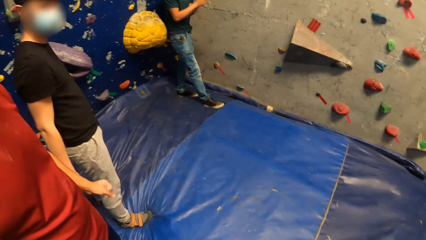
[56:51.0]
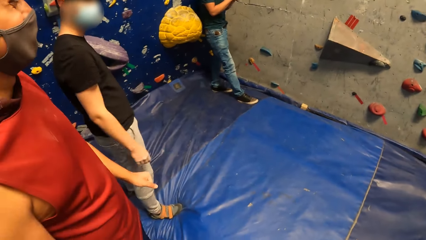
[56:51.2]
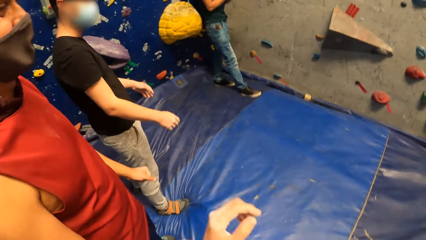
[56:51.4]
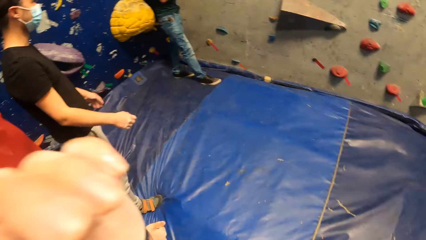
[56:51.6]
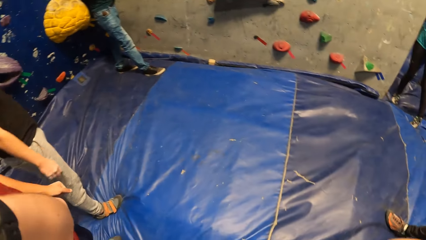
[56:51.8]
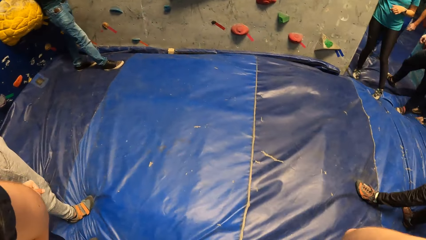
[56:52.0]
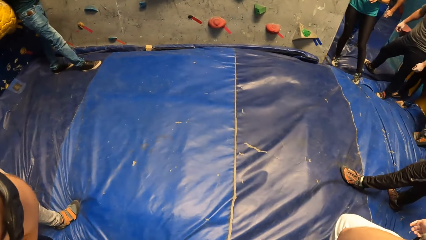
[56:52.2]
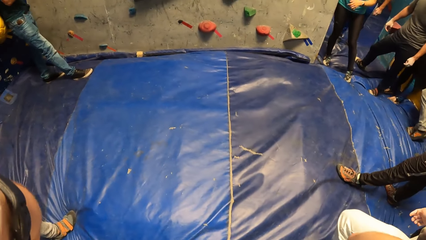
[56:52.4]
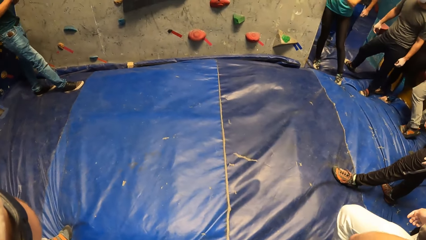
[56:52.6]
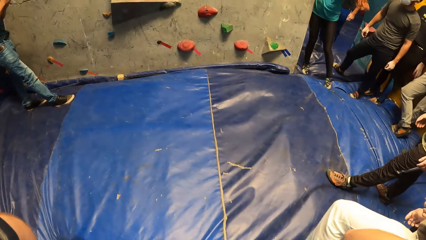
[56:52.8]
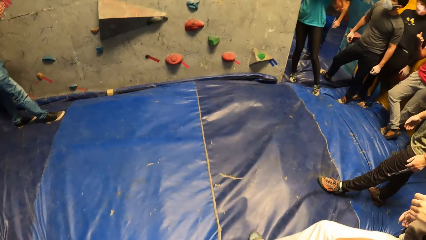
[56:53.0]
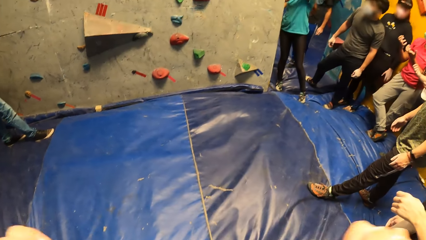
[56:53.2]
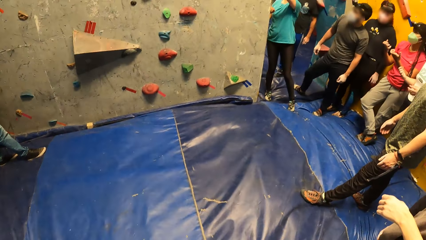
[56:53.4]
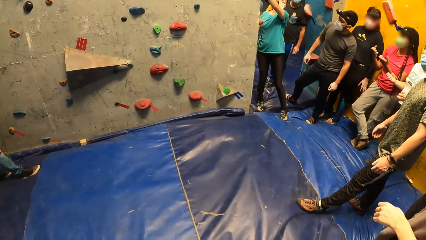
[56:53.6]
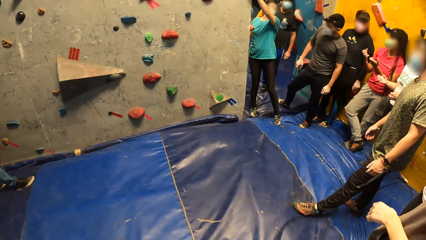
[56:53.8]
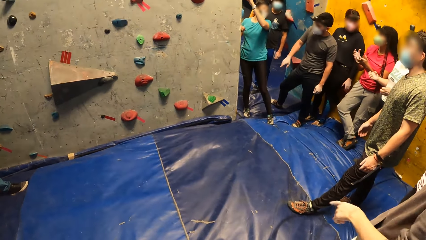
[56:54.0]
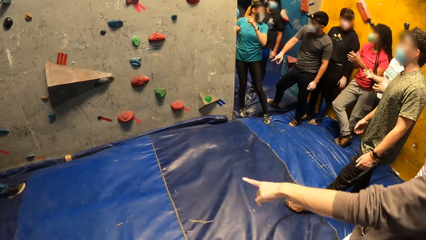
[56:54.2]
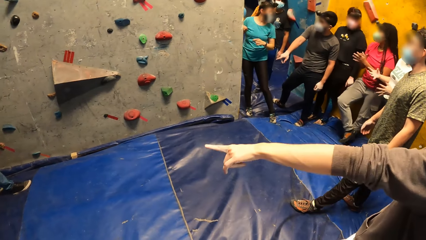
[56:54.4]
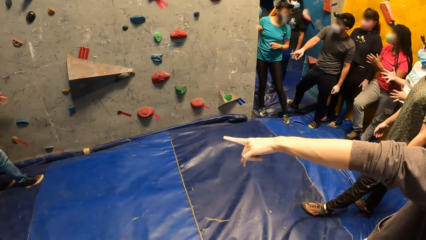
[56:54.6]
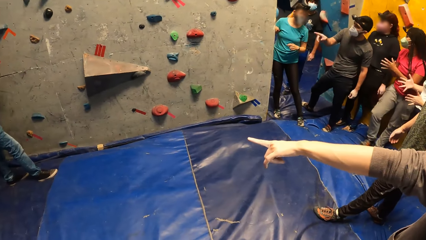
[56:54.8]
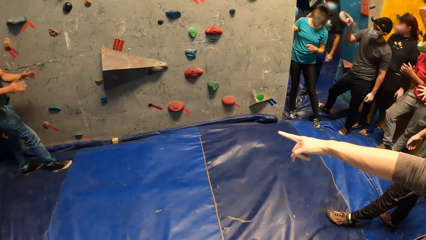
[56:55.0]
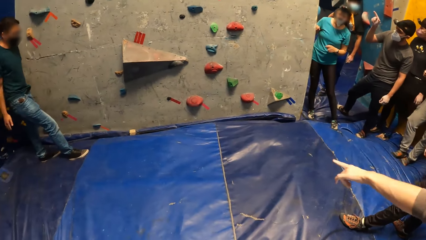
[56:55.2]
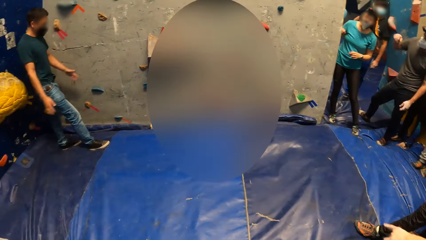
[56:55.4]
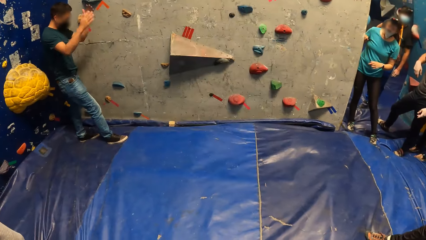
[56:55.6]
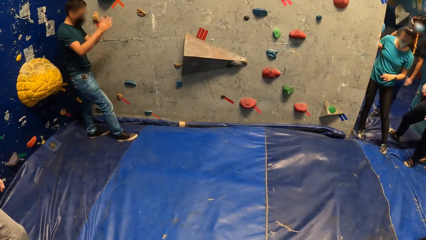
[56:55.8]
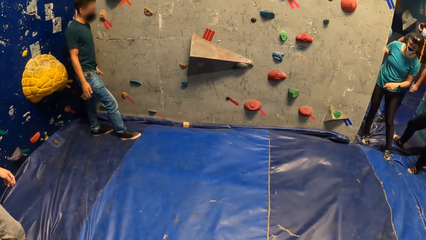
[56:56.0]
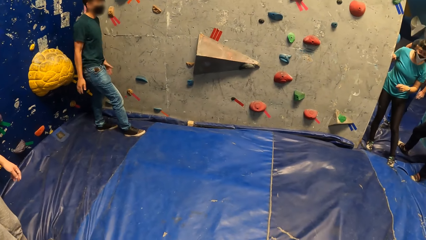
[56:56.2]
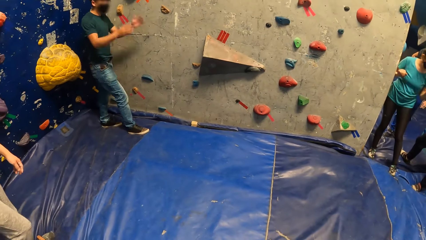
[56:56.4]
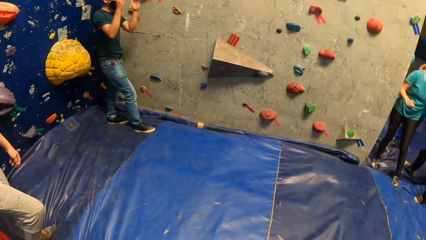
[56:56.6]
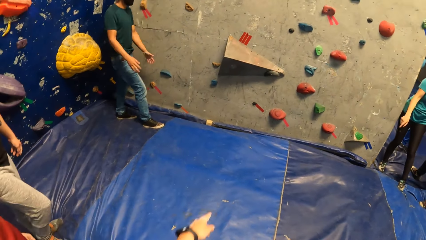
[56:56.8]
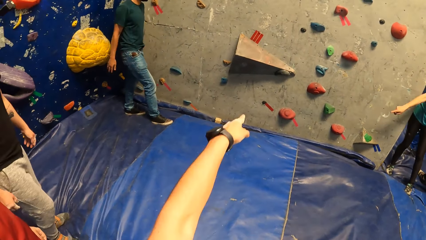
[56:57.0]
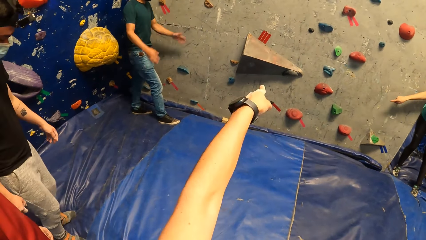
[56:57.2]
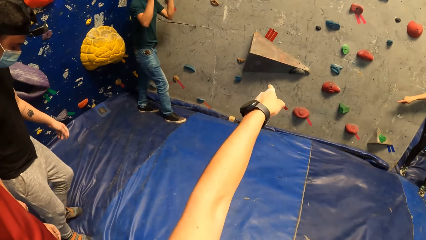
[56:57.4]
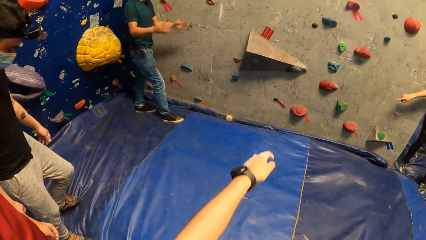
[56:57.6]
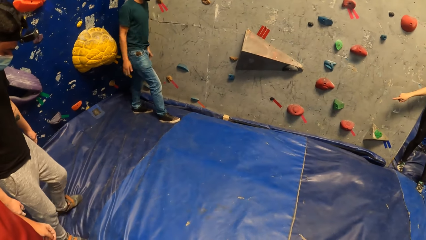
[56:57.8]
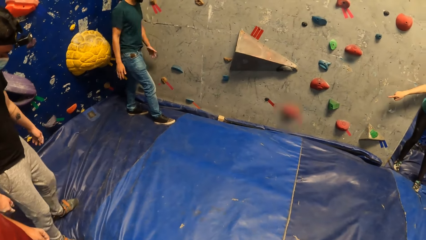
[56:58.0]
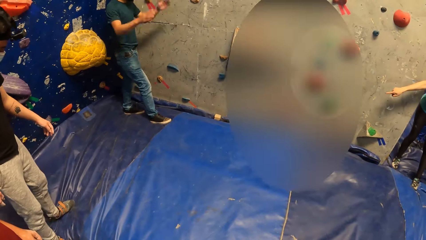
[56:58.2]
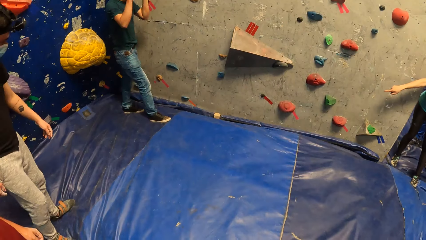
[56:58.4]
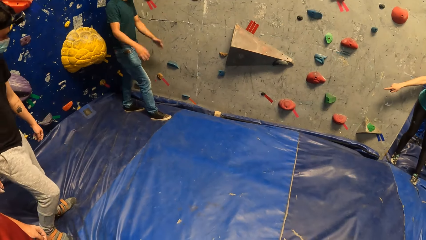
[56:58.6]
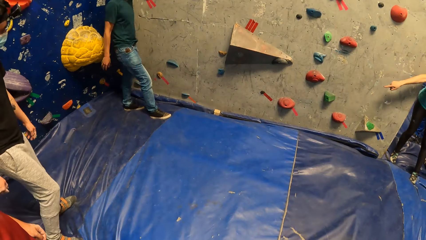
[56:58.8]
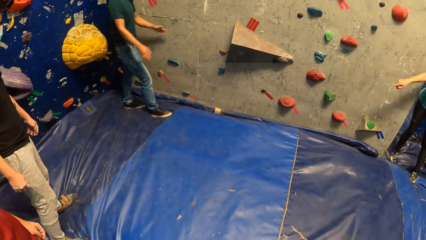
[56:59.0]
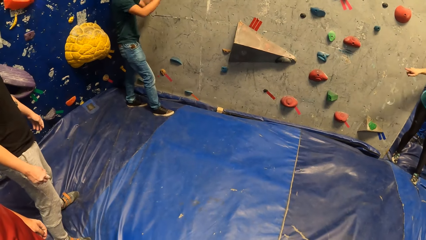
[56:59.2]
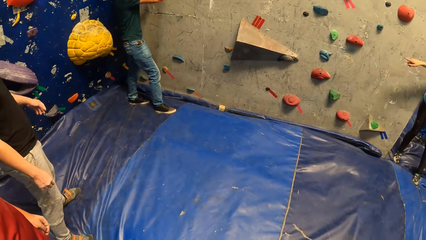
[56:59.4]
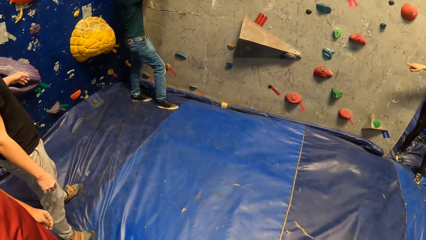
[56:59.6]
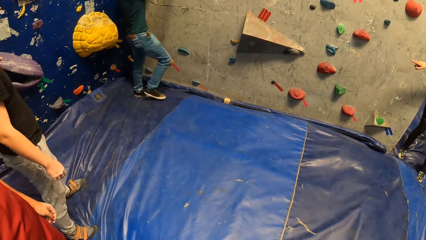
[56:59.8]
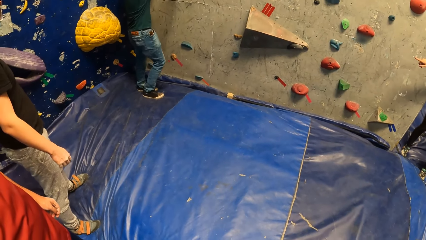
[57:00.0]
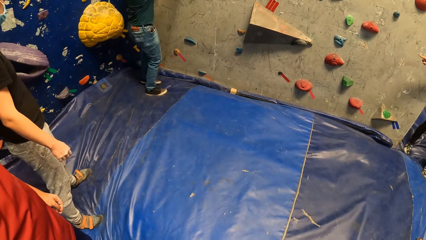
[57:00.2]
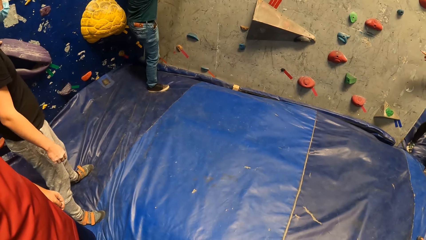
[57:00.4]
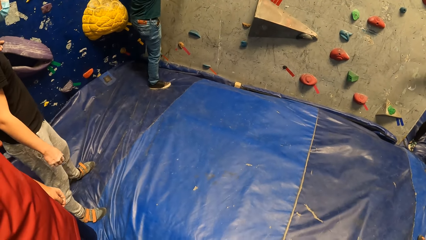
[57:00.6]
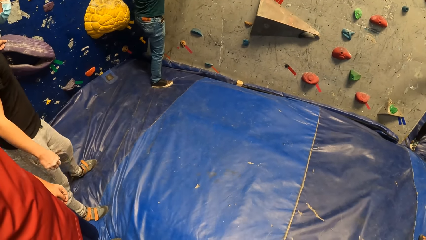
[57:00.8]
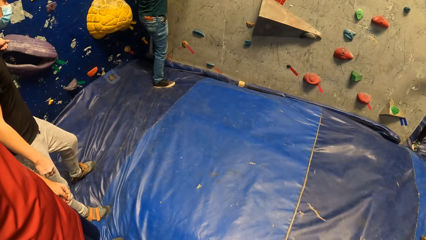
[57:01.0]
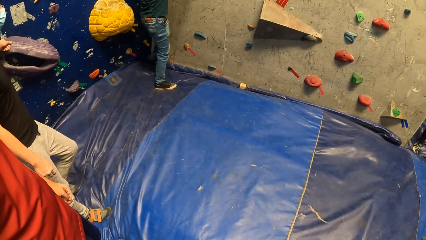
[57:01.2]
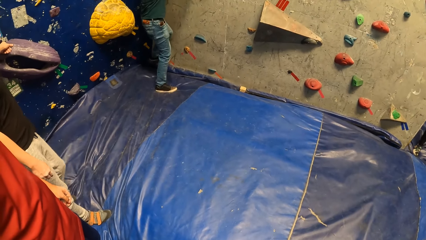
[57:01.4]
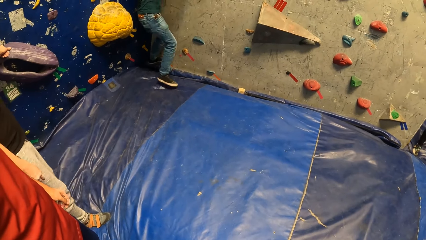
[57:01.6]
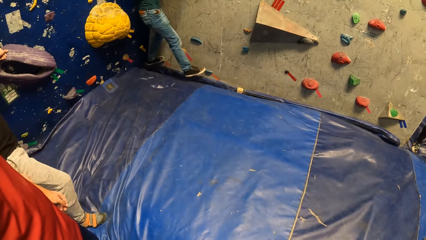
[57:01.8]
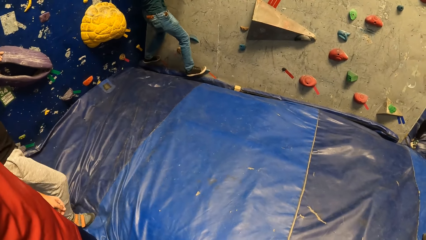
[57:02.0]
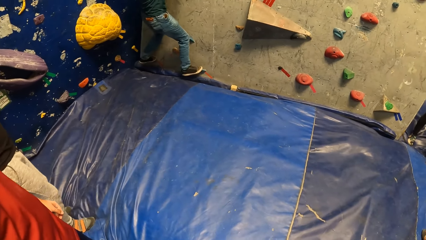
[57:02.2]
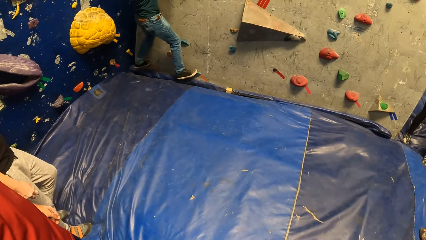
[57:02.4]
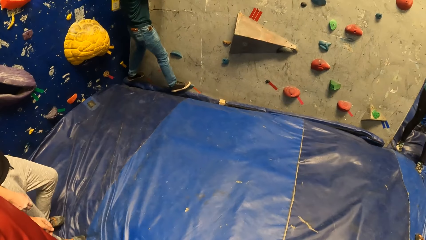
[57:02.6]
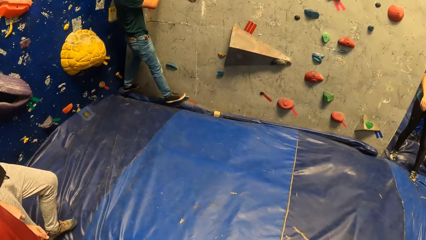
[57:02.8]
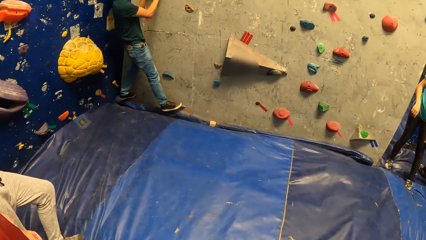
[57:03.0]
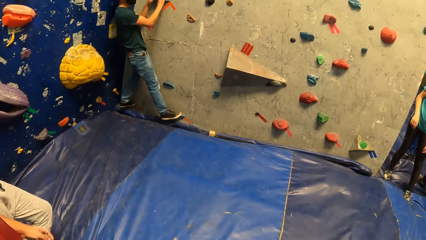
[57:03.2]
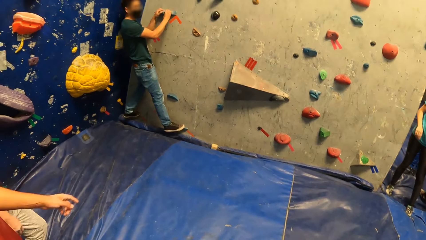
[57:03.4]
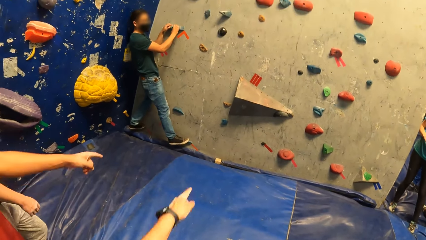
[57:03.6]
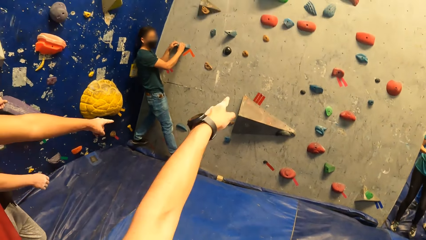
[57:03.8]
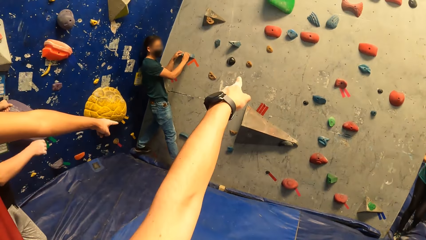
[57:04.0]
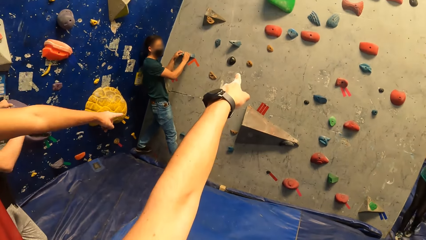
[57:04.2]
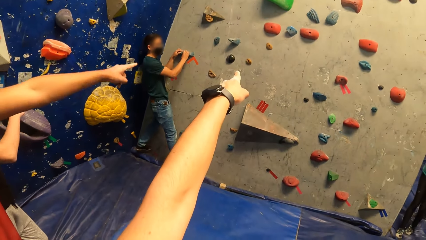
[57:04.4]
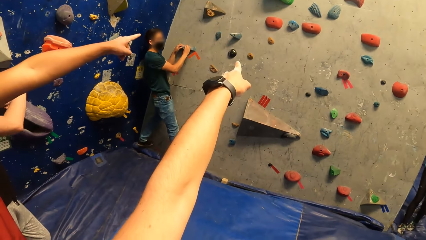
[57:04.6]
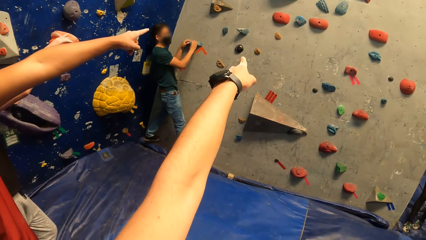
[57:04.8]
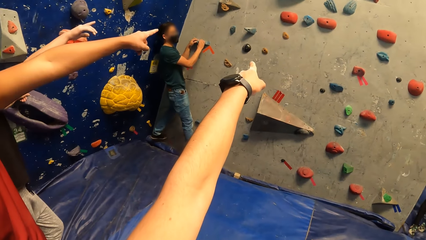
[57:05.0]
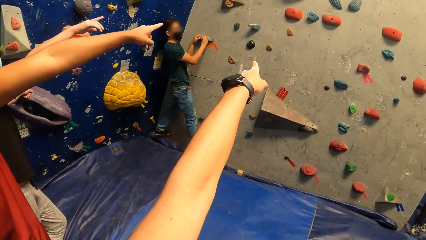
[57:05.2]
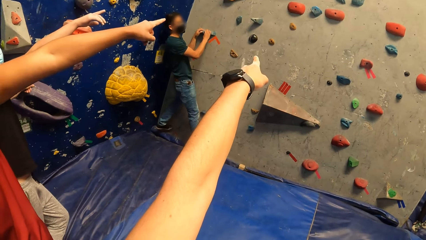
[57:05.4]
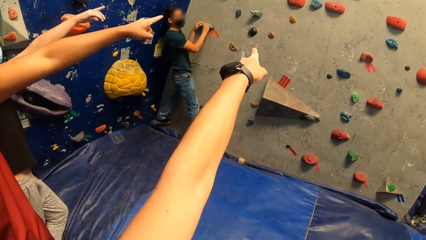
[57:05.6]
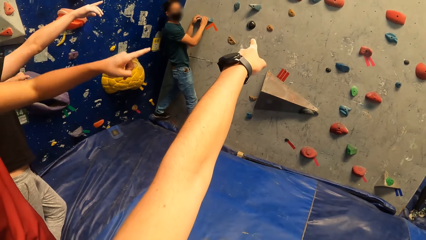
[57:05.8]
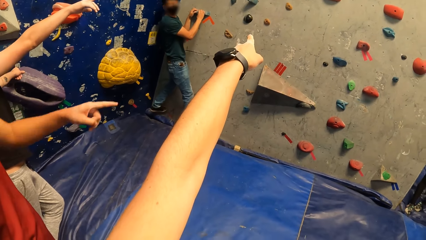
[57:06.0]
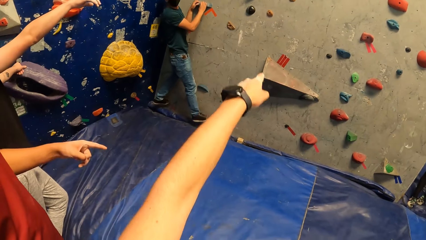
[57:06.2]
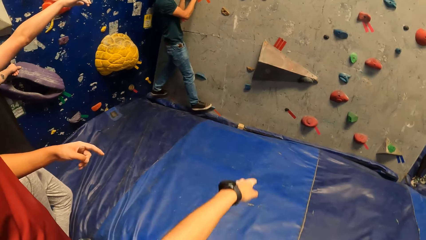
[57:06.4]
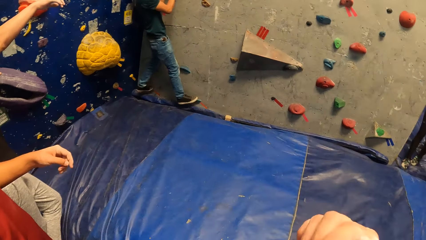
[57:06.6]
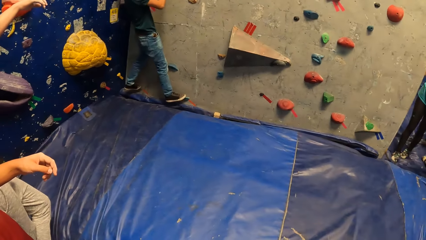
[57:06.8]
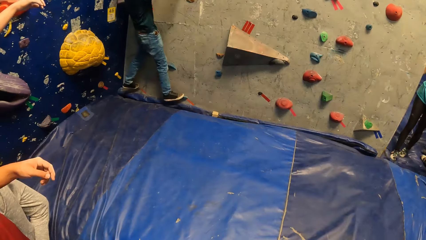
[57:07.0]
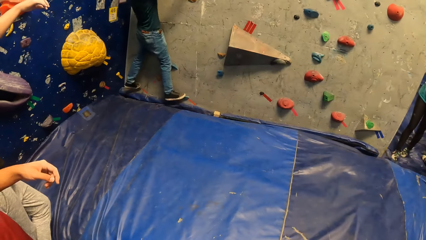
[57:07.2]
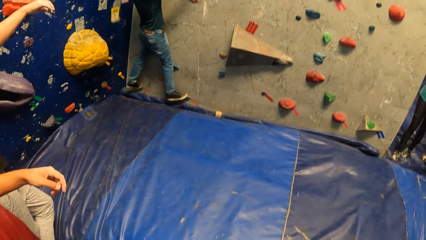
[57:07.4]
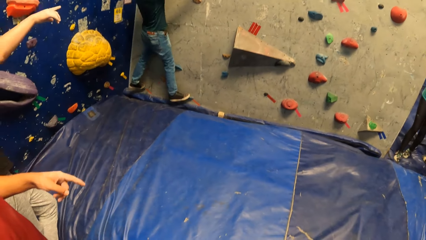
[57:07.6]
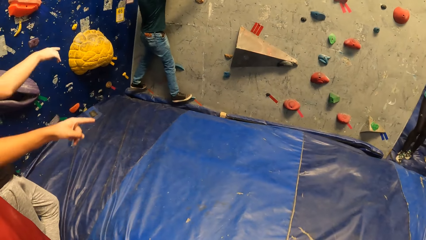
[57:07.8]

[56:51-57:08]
The camera wearer adjusts the camera. A man shakes the hands. He gestures with both hands and interacts with the group of people. The camera wearer points at the climbing wall. The man climbs the climbing wall. He places his right leg on the sloper on the bouldering wall. The camera wearer points at the climbing wall.
